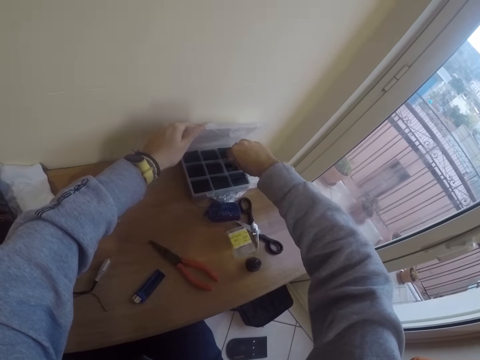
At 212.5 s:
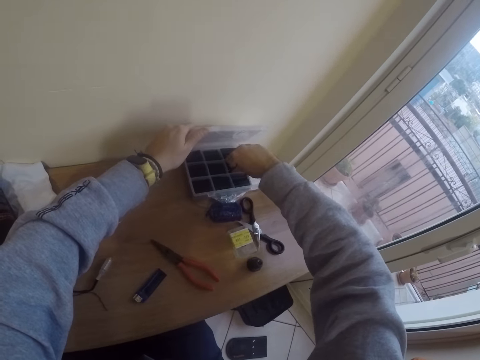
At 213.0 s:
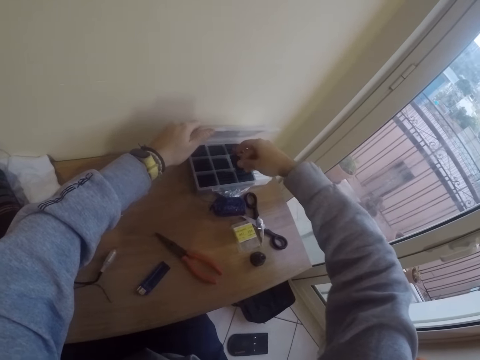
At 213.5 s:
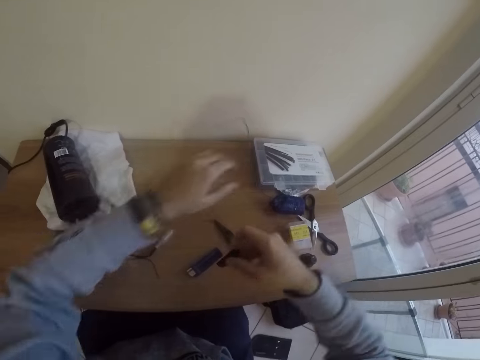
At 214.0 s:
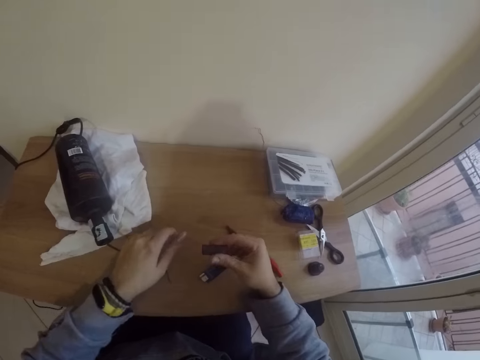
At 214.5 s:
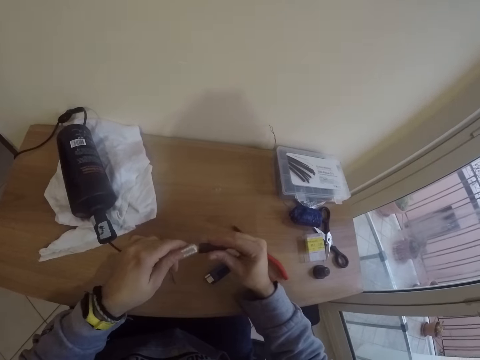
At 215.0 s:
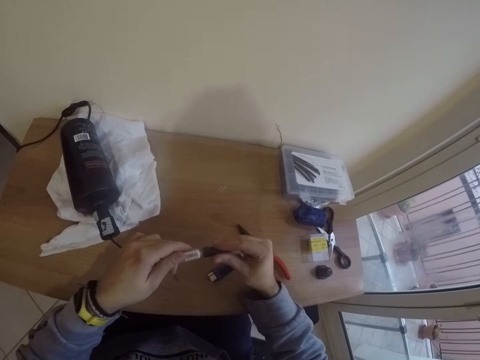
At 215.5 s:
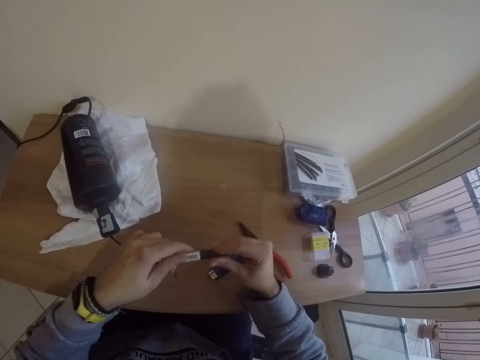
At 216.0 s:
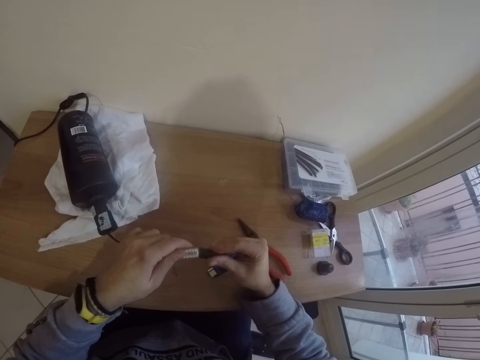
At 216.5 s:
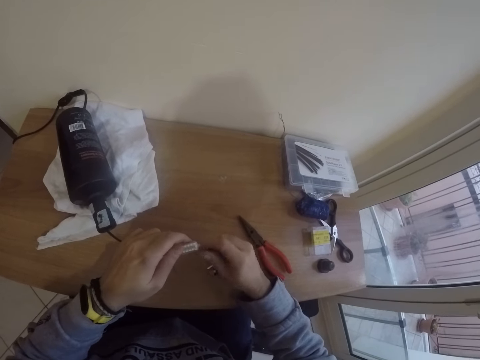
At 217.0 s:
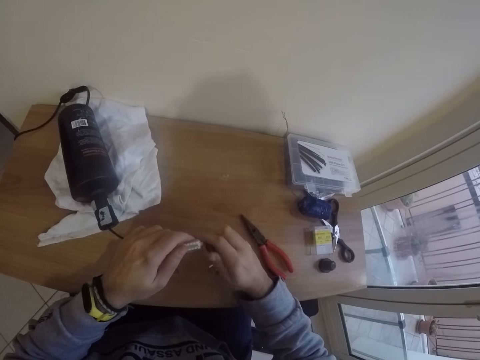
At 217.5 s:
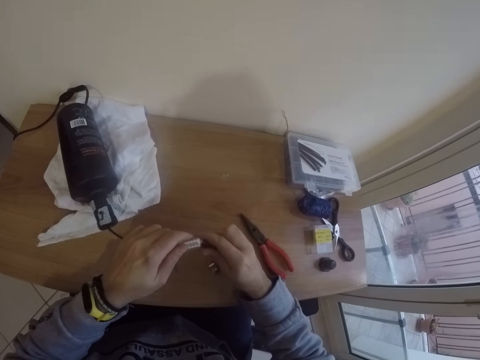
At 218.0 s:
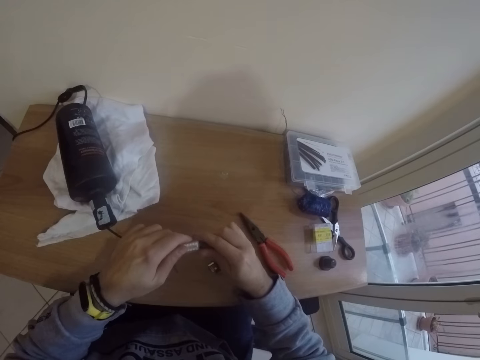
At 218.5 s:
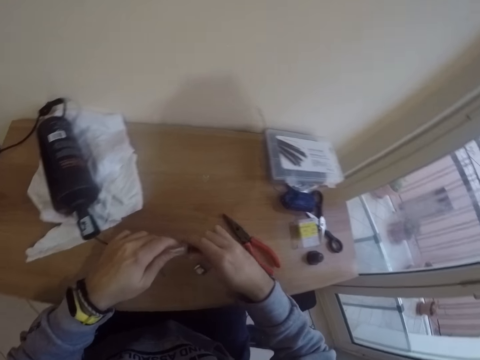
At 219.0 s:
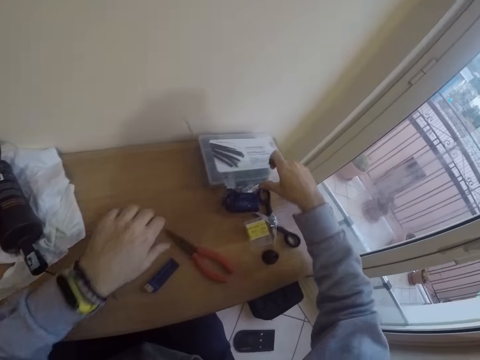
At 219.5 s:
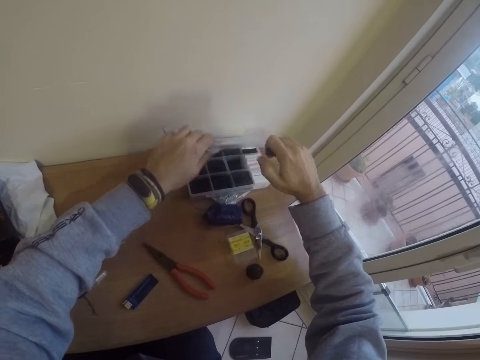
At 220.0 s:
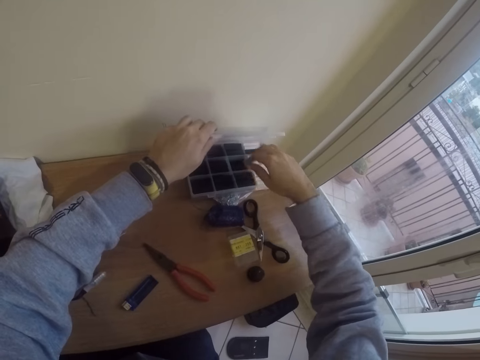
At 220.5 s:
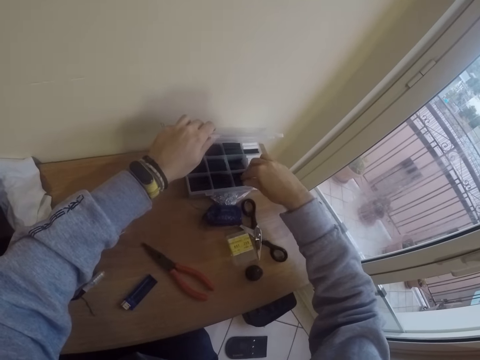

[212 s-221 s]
The camera wearer picks a rubber hose or wire connector from the plastic box with his right hand. He closes the plastic box with his left hand. He picks a cable. He tries the rubber hose on the lamp kit with his right hand. He connects the wire connector with the cable. He opens the plastic box with both hands. He drops the rubber hose into the plastic box with his right hand. He searches for a rubber hose in the plastic box with his right hand.

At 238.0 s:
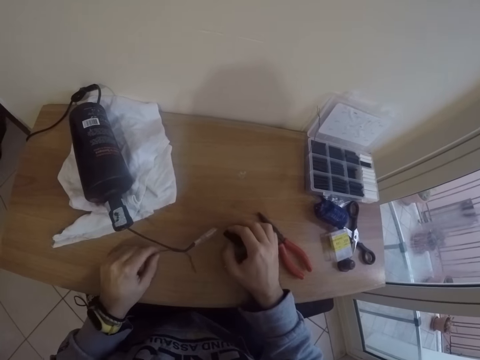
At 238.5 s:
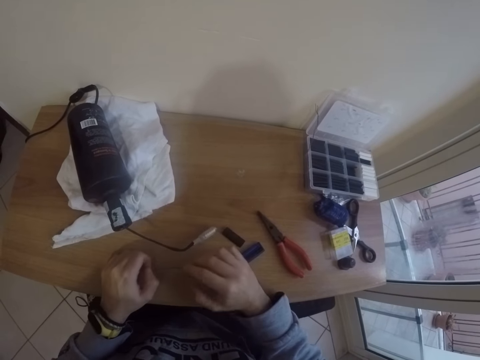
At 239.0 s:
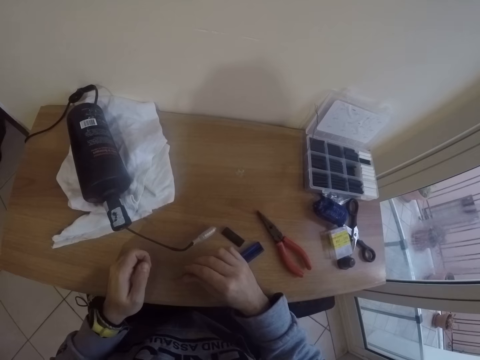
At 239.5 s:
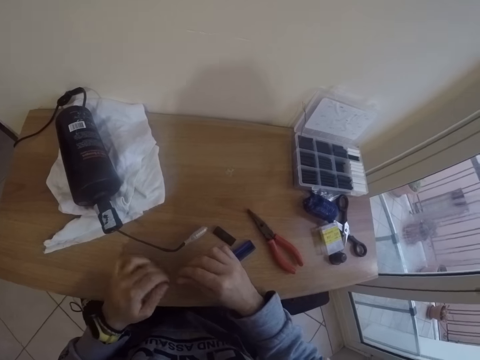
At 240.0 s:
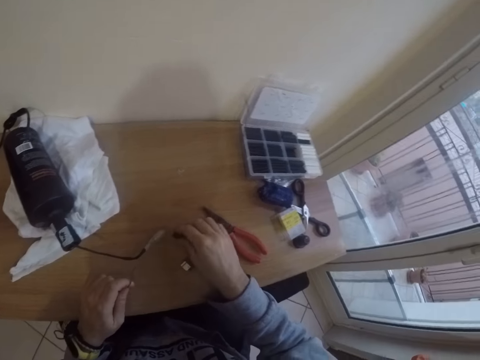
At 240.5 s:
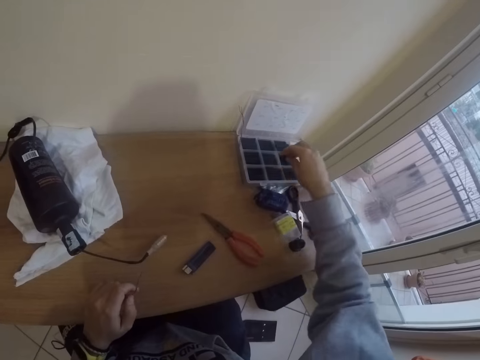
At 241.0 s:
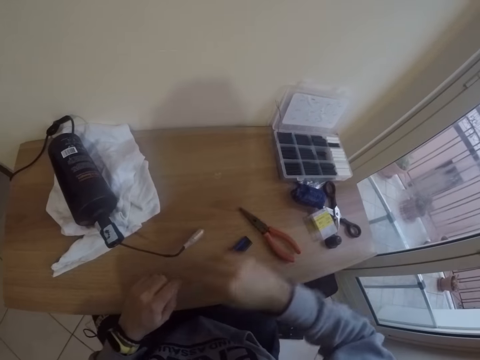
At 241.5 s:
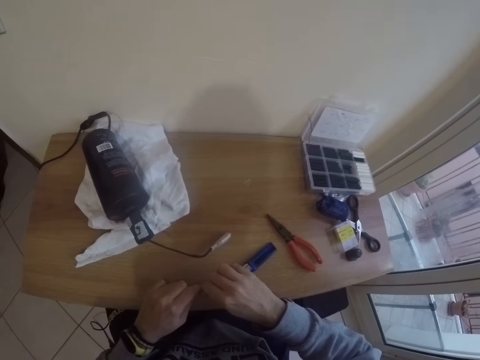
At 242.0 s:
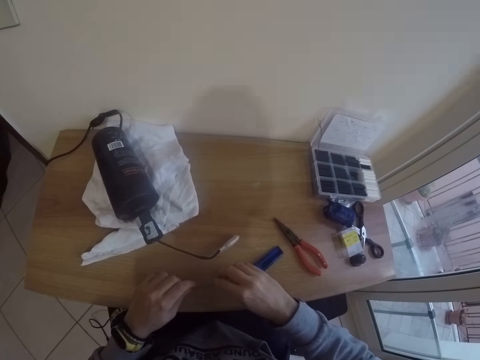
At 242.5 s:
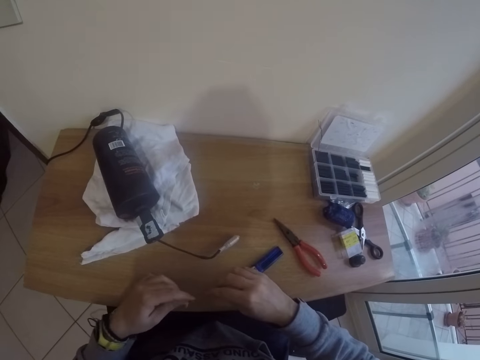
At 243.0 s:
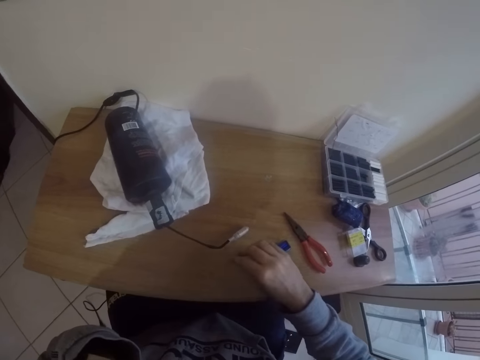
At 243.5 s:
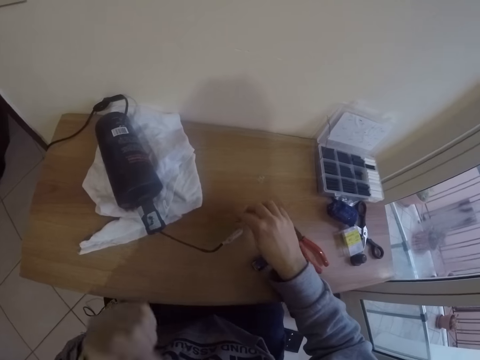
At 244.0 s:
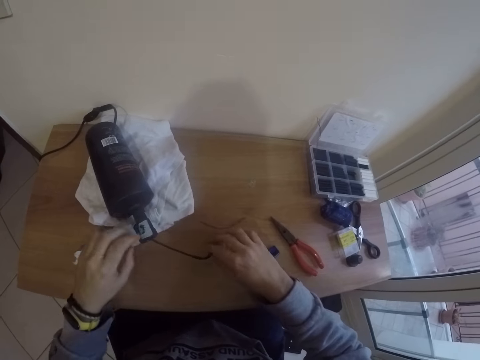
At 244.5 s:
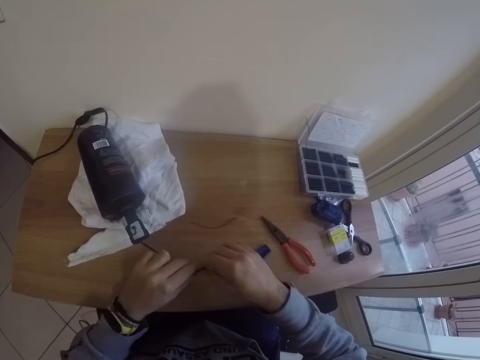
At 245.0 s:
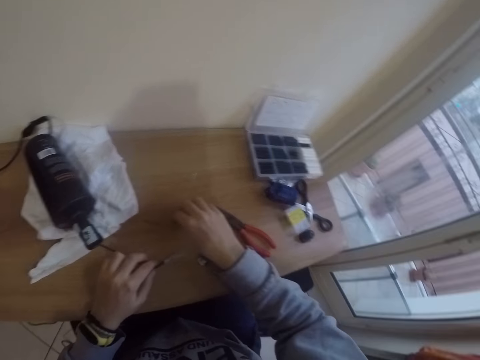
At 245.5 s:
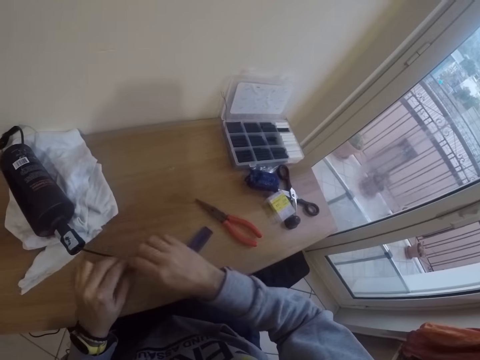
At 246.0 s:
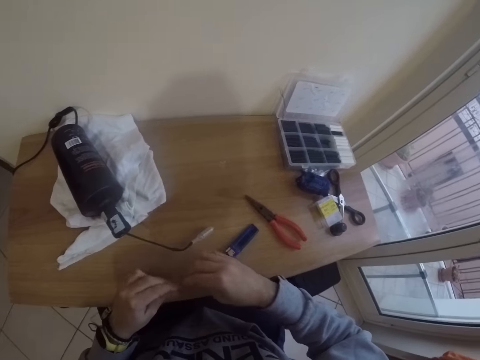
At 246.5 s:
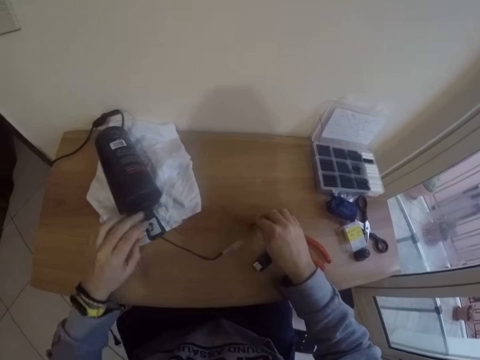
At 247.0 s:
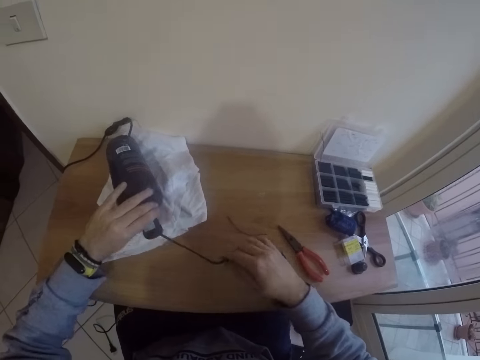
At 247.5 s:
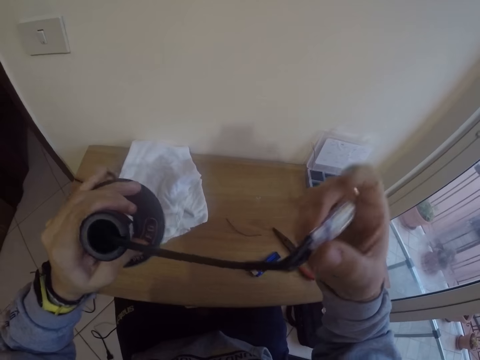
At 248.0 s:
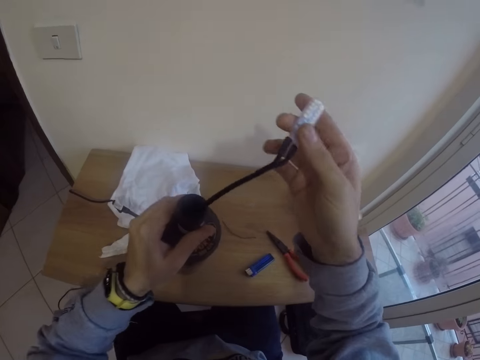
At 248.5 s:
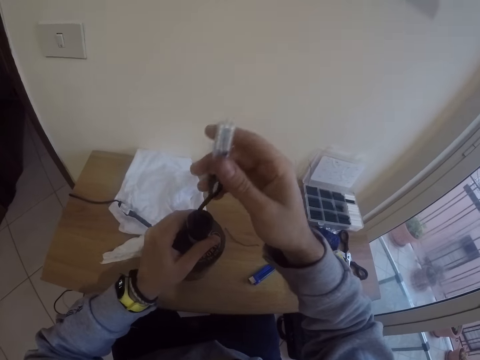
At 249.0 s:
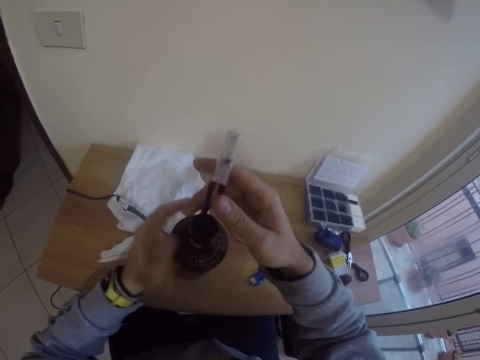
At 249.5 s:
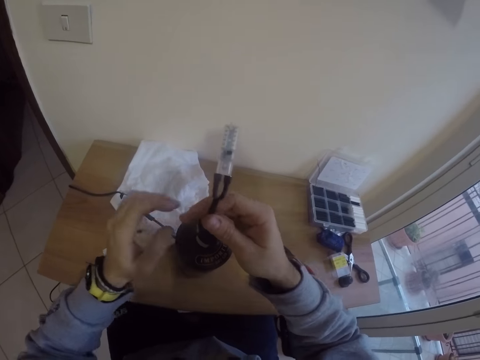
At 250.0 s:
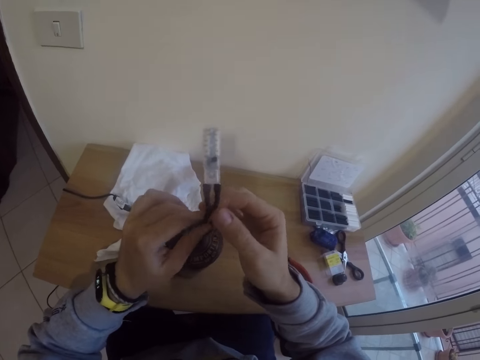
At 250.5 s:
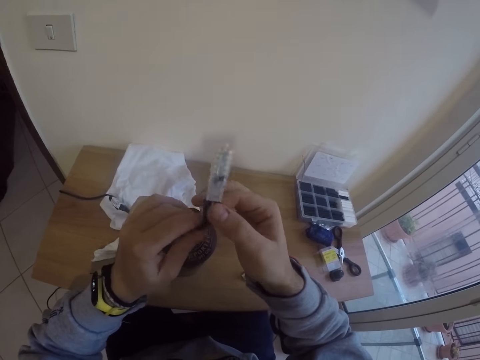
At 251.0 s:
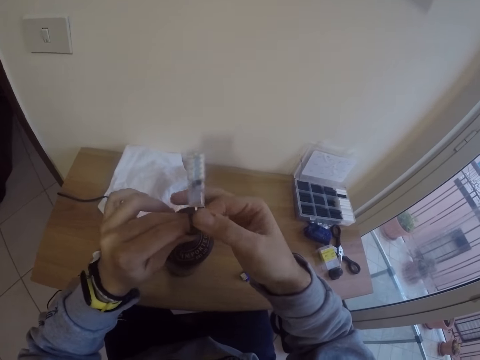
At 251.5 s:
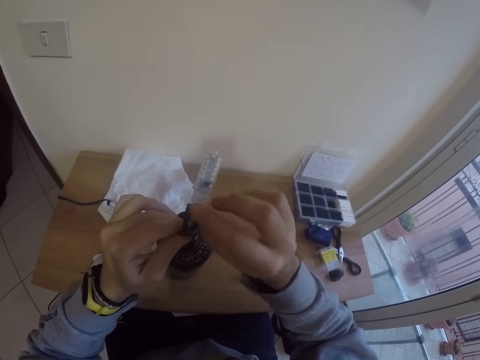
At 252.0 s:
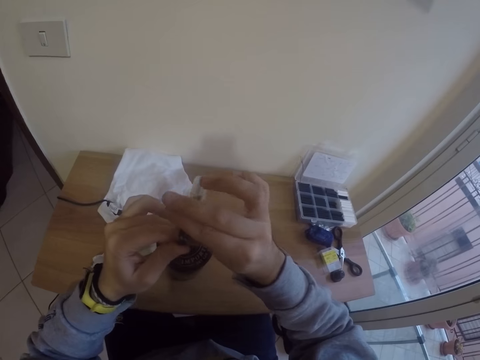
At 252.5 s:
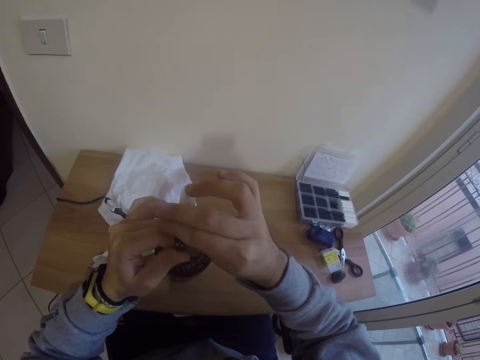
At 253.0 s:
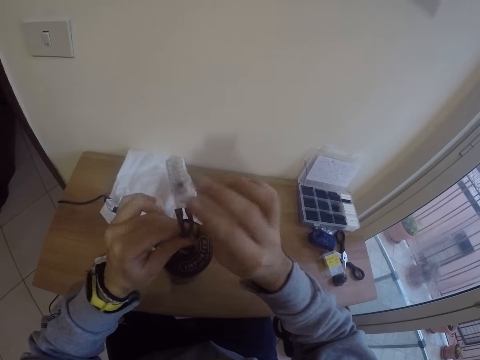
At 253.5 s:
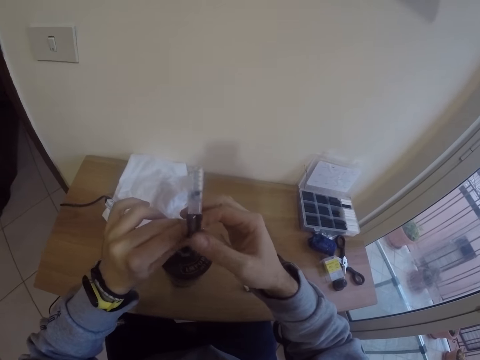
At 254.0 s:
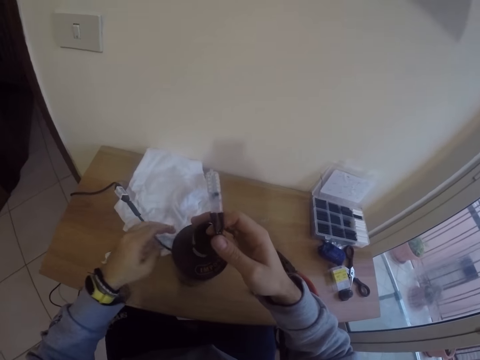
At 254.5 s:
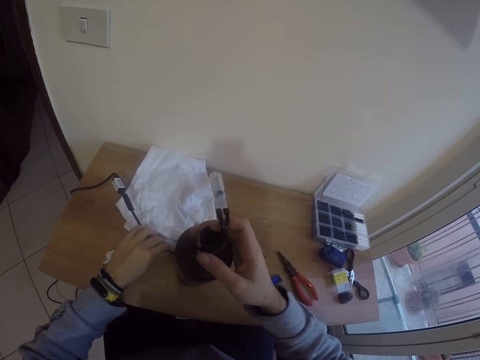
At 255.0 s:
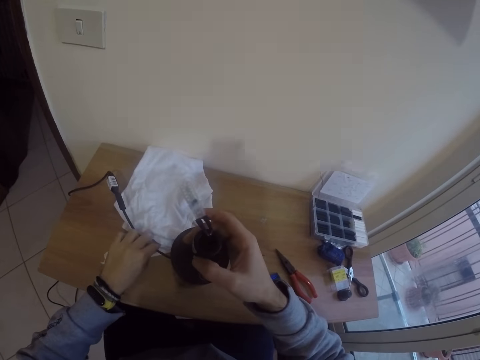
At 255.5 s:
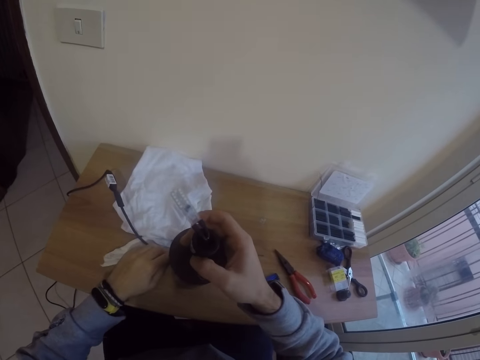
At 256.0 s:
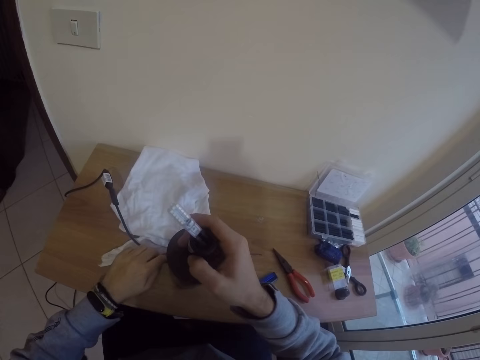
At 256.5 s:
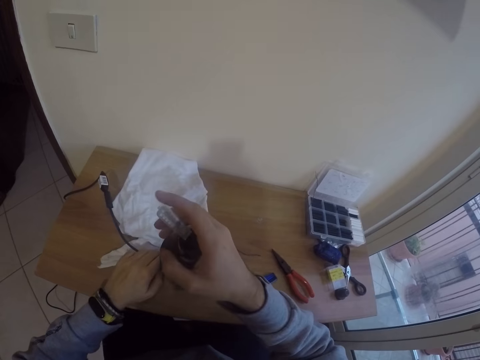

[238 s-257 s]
The camera wearer drops the wire connector on the table. He picks a wire. He picks the rubber hose from the table with his right hand. He drops the rubber hose into the plastic box with his right hand. He picks the iron from the table with both hands. He touches his face. He drops the iron on the table with his right hand. He holds the cable. He picks the wire. He twists the iron with both hands. He drops the iron on the table with his right hand. He lifts the lamp kit bottle vertically with his left hand. He holds the cable. He drops the lamp kit bottle on the table with both hands. He adjusts the lamp kit with both hands. He bends the cable. He drags the cable wire from the side of the bottle with his left hand.
